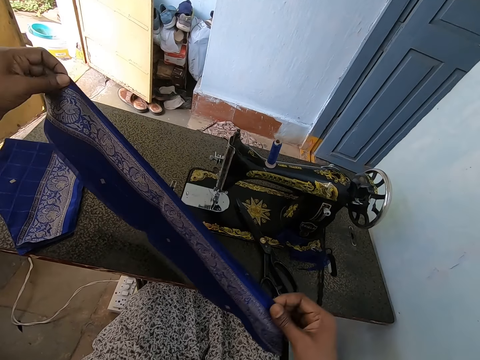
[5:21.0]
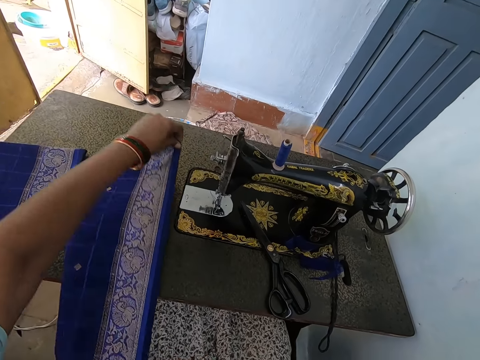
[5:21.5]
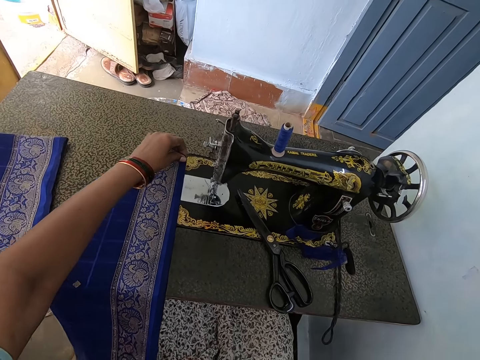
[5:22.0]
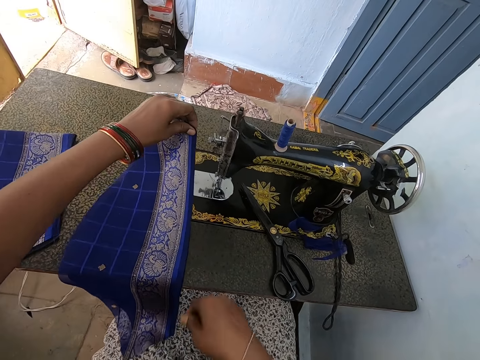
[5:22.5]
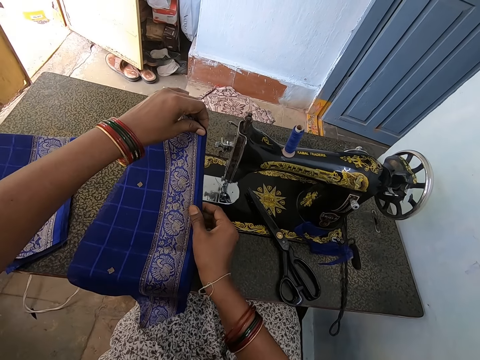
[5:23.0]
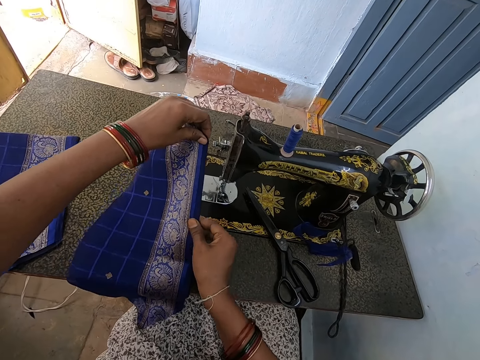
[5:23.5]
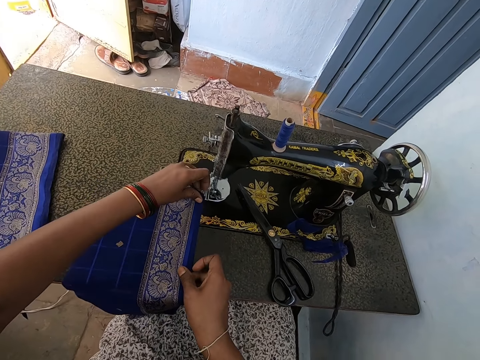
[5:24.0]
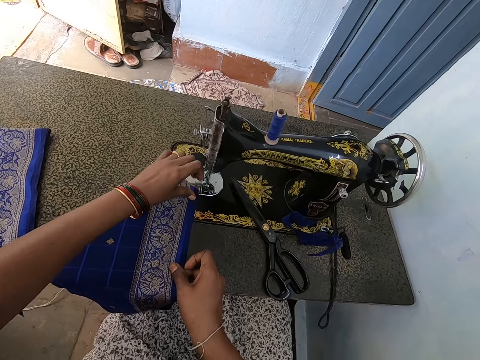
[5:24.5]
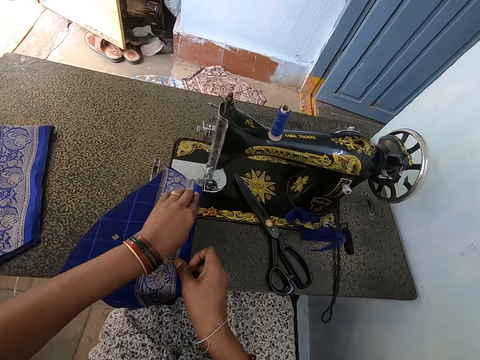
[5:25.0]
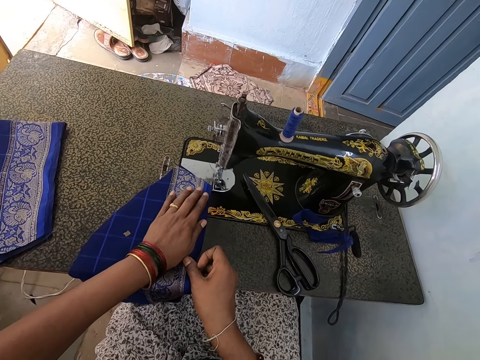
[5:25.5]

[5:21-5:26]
The camera wearer puts the pieces of fabric on the surface. They stretch the pieces of fabric on the feed dog. They place the cloths on the sewing machine.

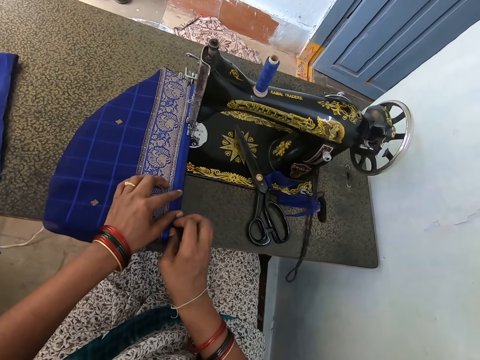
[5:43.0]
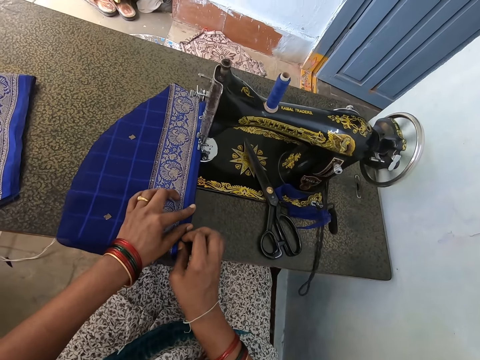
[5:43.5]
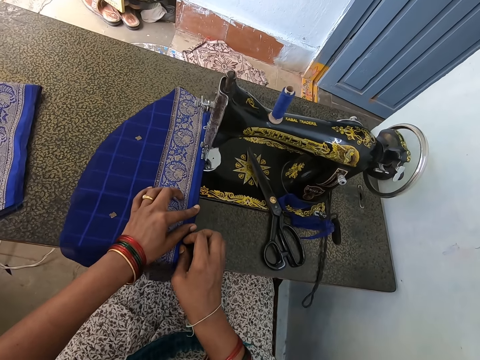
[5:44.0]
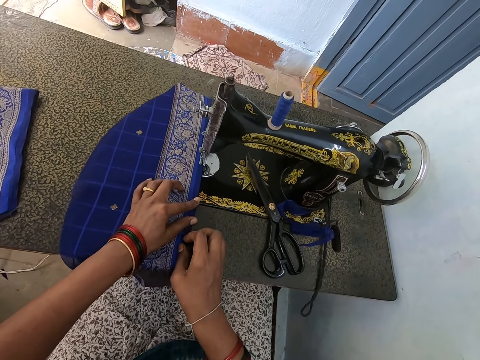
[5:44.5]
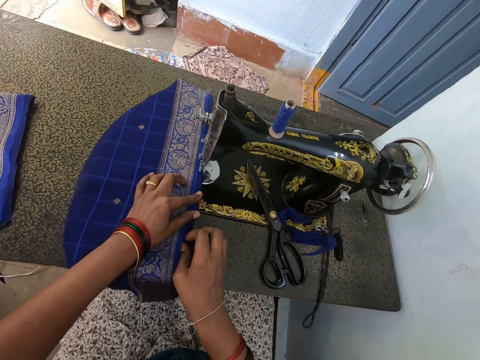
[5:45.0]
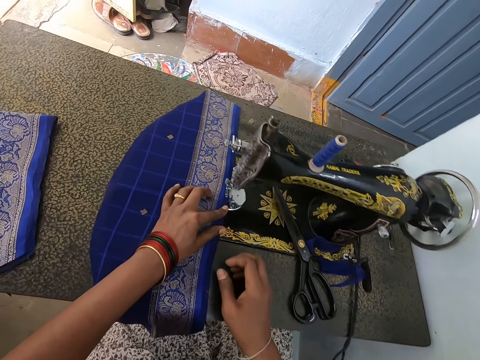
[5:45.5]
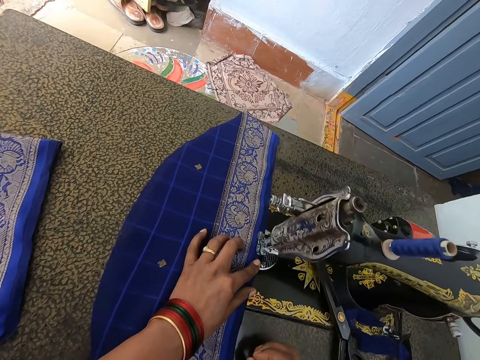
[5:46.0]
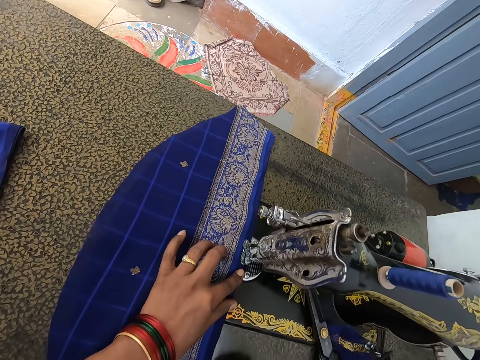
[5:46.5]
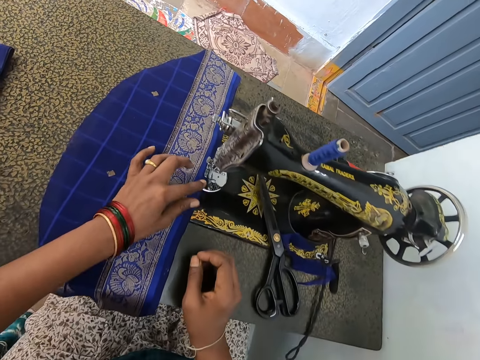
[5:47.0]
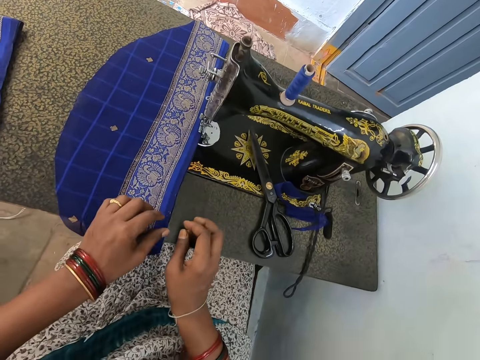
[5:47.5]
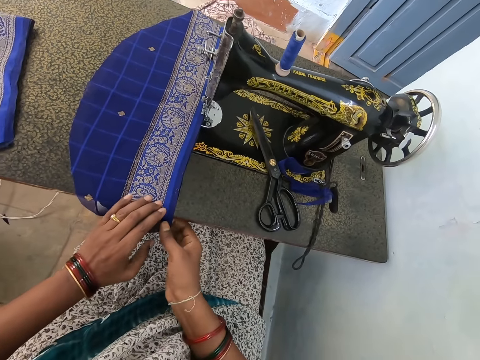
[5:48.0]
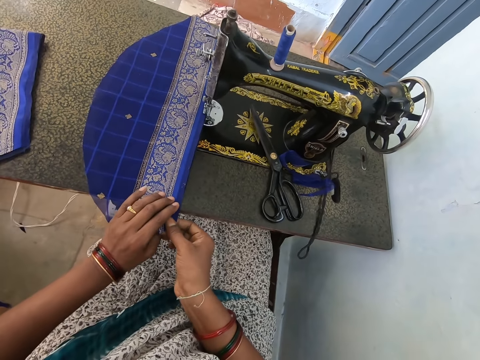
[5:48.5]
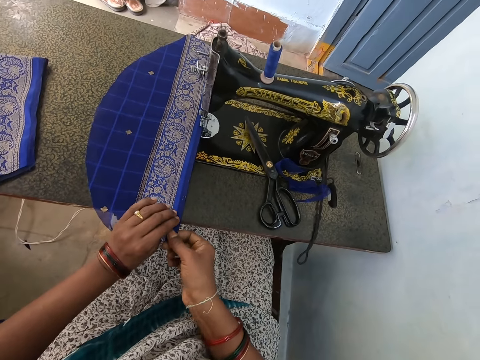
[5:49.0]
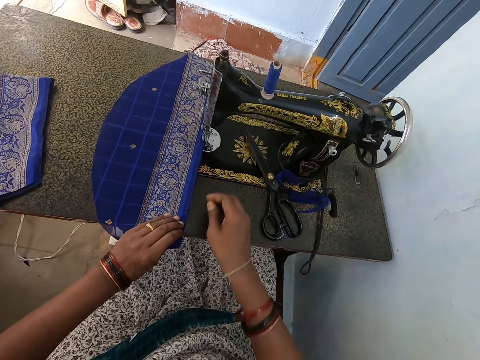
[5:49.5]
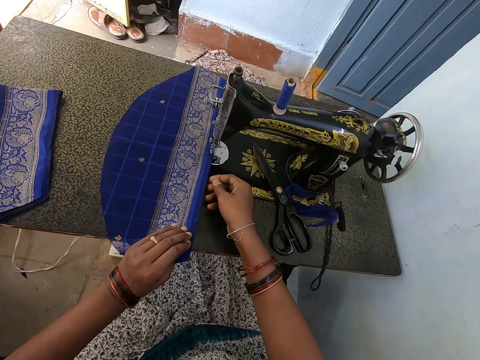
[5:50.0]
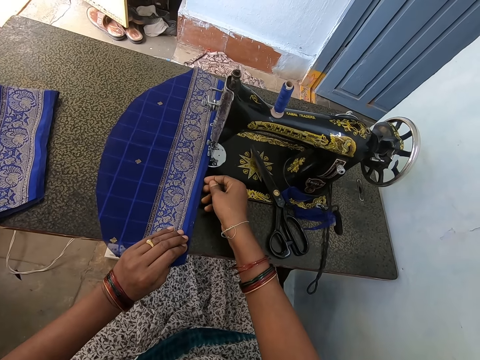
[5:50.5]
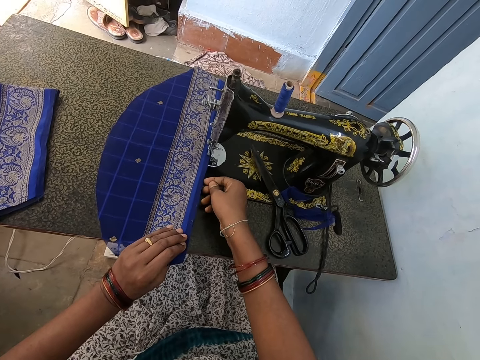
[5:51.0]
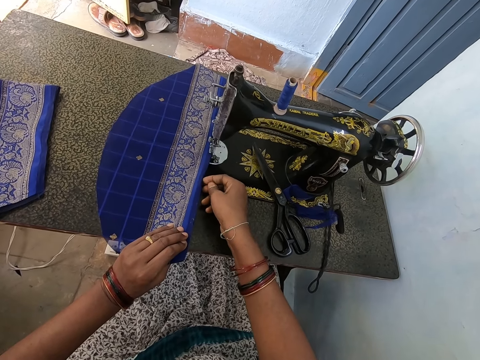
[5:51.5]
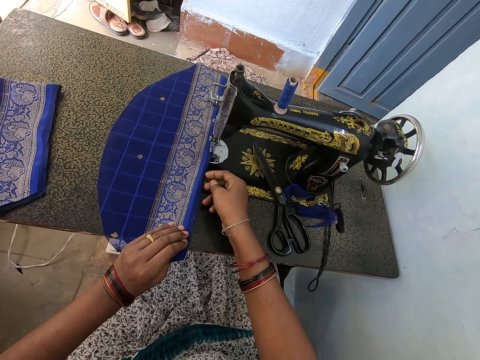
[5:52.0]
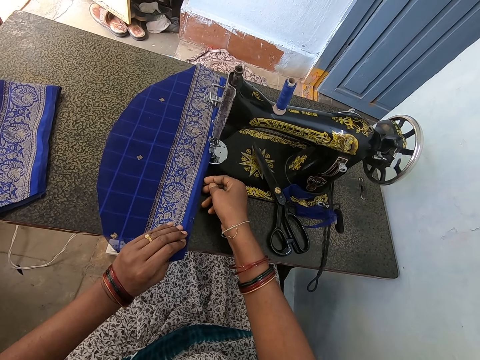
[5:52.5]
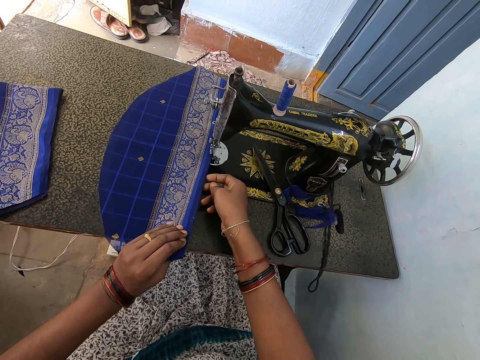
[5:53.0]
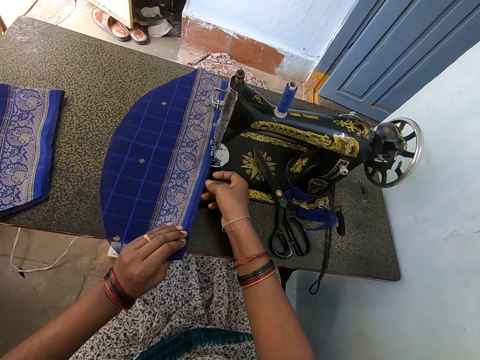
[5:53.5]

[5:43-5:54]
The camera wearer operates the sewing machine. She moves the cloth to the sewing machine. She sews the fabric with both hands. She puts both hands on the fabric. She puts her left hand on the fabric. She holds the piece of fabric with both hands. She moves her right hand on the fabric.

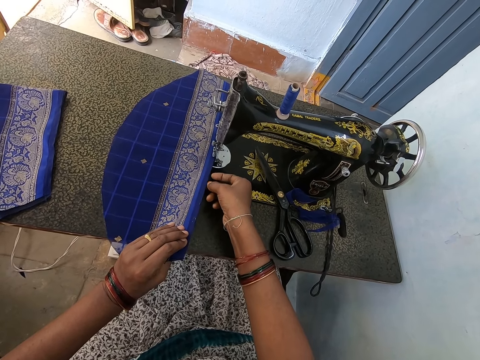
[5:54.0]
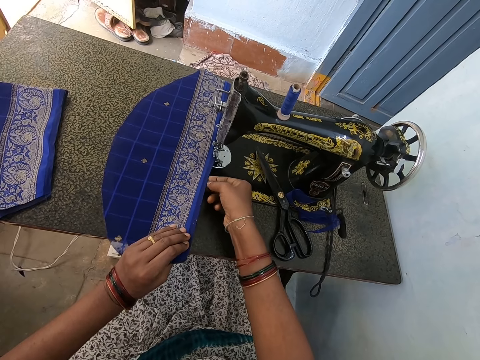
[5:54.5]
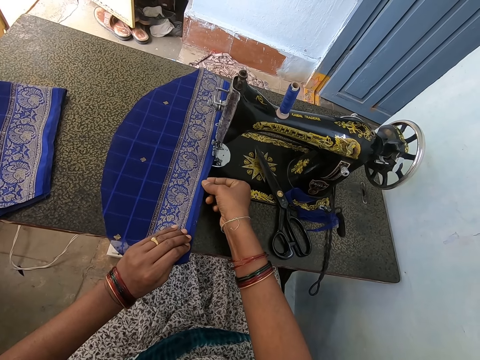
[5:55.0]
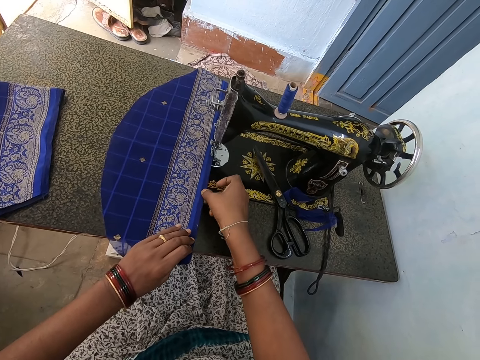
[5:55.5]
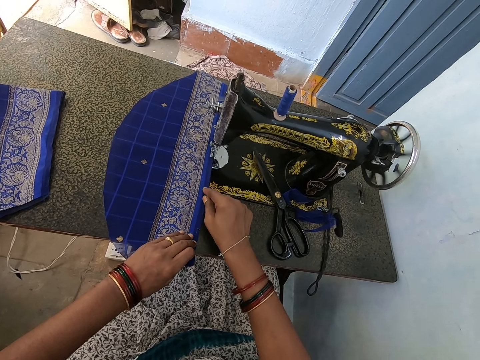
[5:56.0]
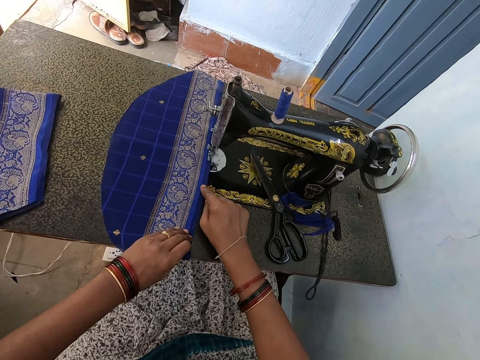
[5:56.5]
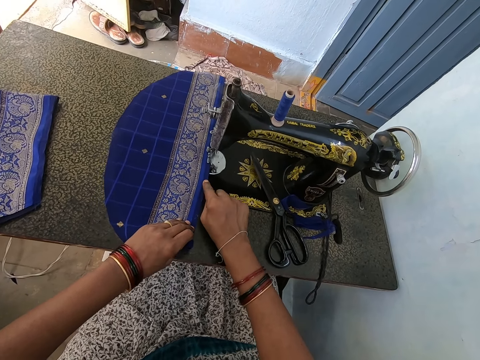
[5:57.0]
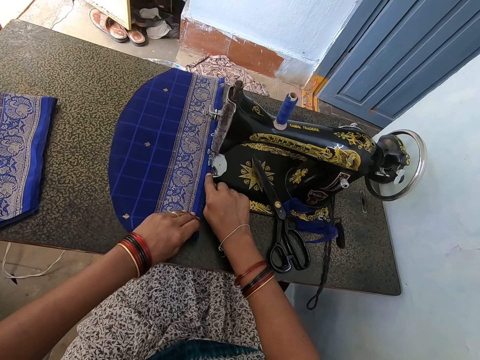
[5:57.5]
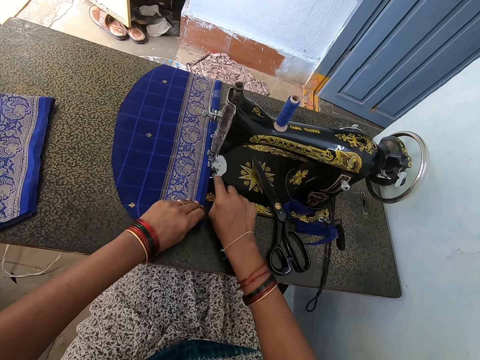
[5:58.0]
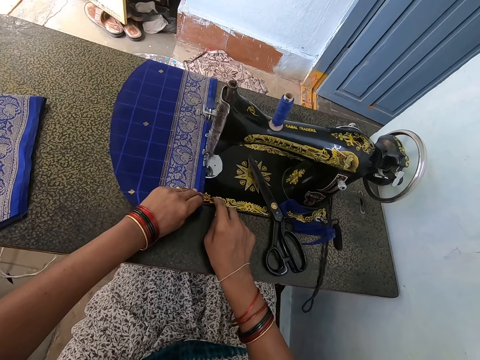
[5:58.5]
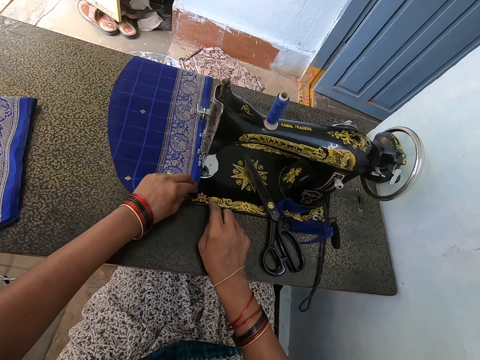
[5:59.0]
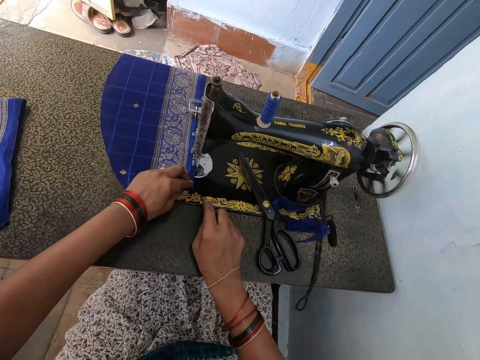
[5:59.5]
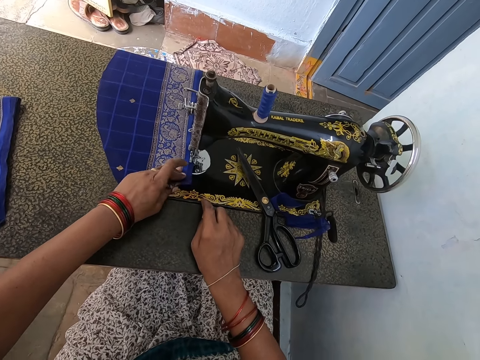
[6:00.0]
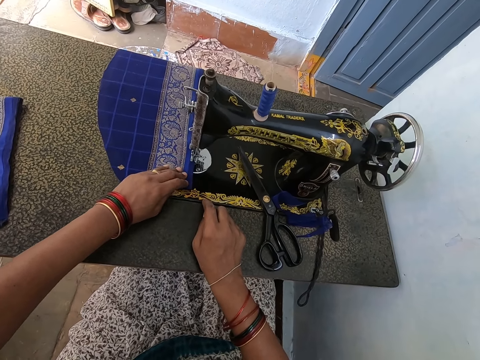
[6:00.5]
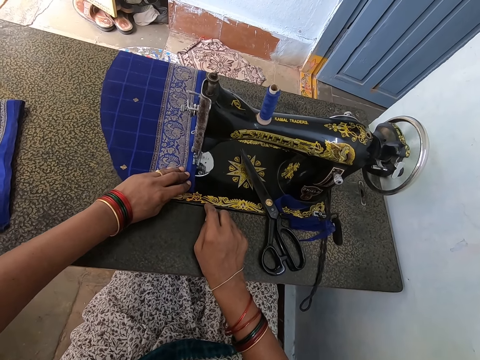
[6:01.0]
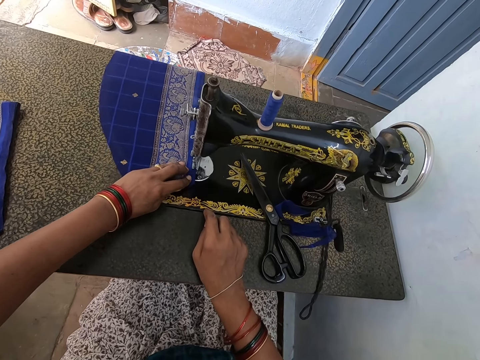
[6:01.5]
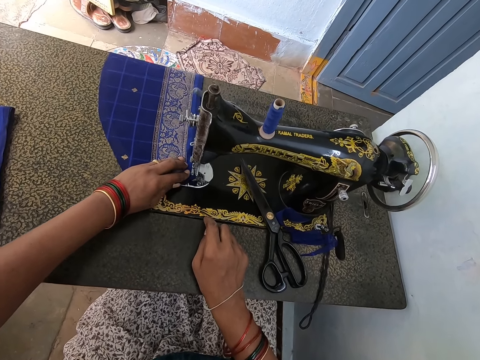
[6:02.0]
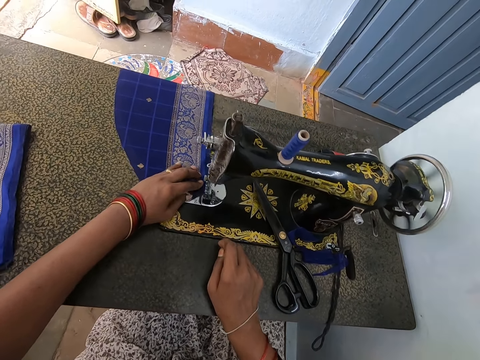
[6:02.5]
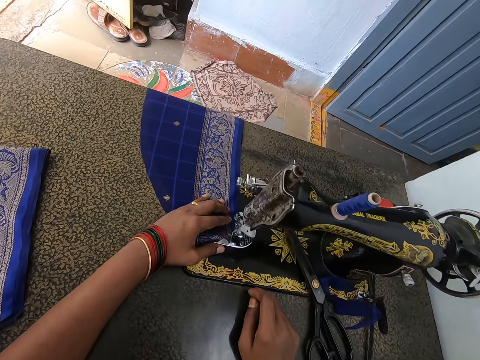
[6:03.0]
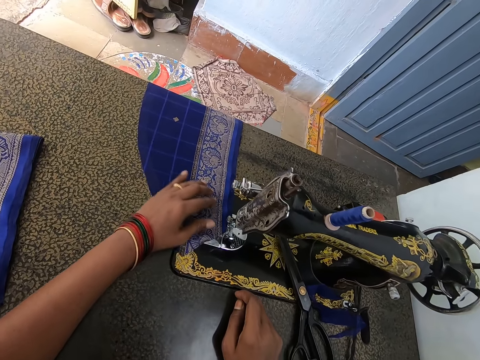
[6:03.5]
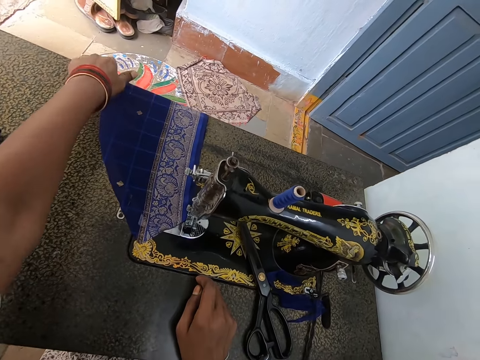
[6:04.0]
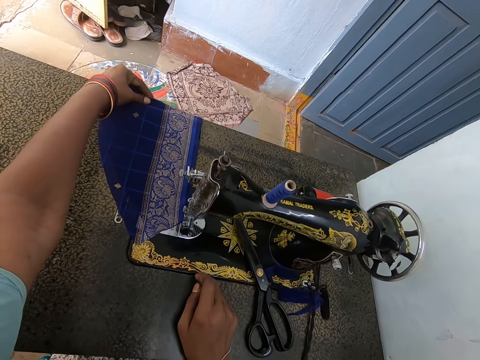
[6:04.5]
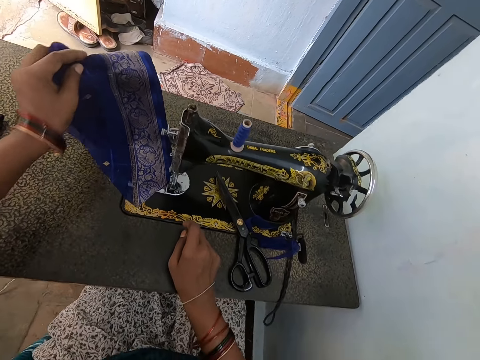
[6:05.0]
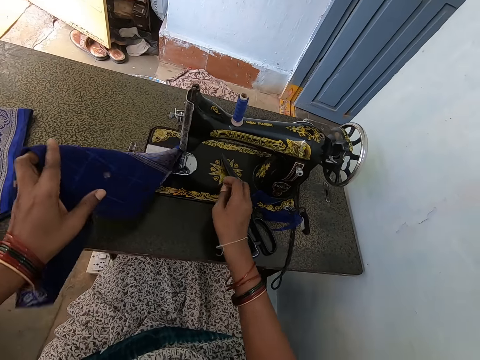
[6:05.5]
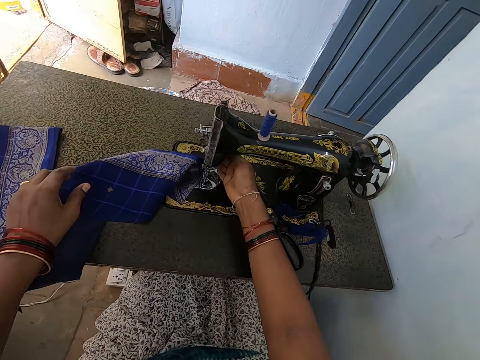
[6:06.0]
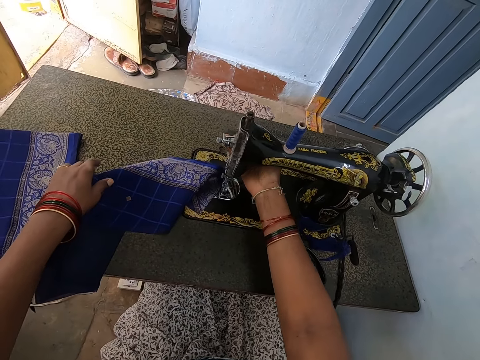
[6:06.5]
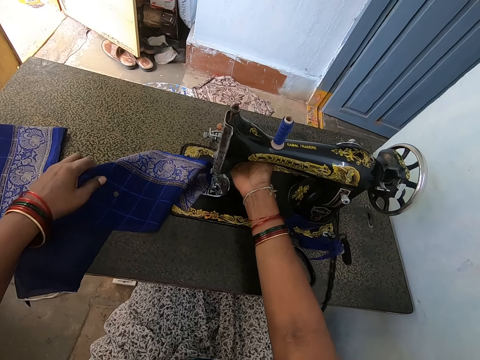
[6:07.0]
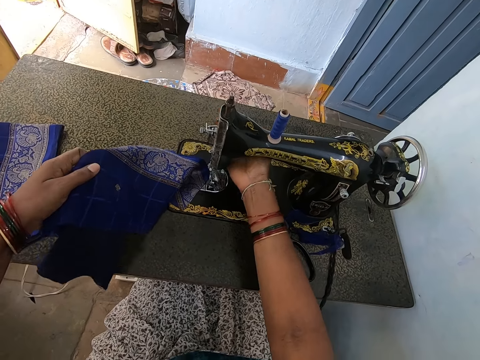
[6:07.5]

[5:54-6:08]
The camera wearer holds the fabric with both hands. She operates the sewing machine. She sews the fabric. She moves the cloth to the sewing machine. She lifts her left hand. She holds the fabric with her left hand. She moves the fabric with her left hand on the sewing machine. She operates the sewing machine. She lifts the take-up lever.
